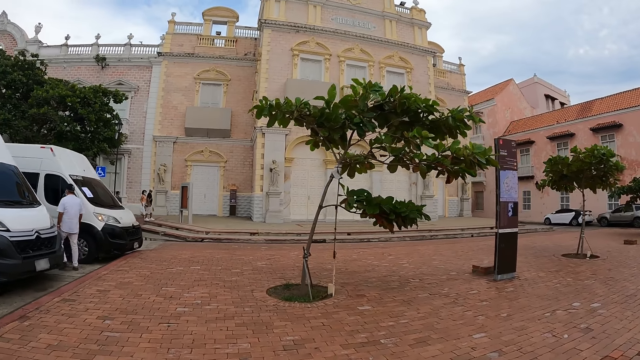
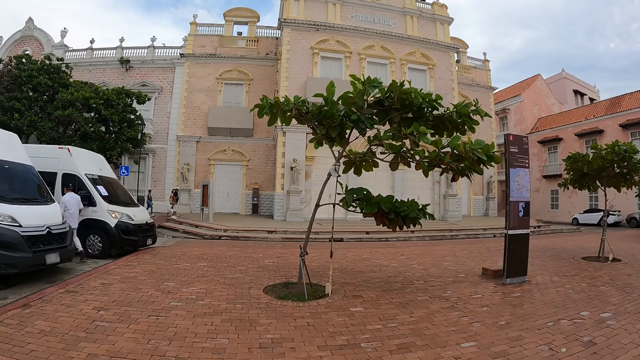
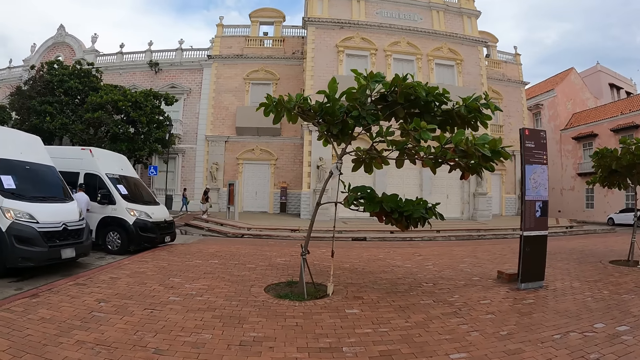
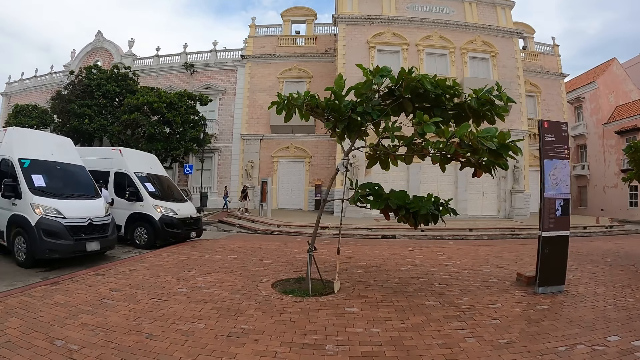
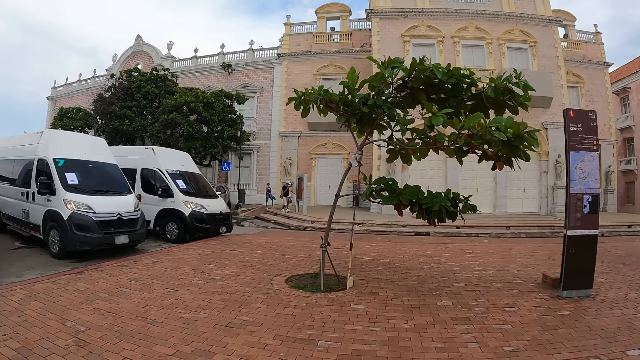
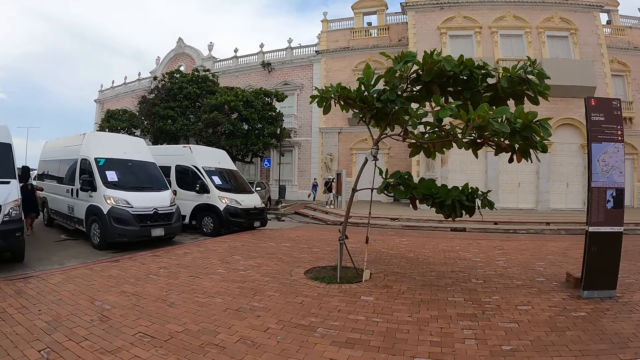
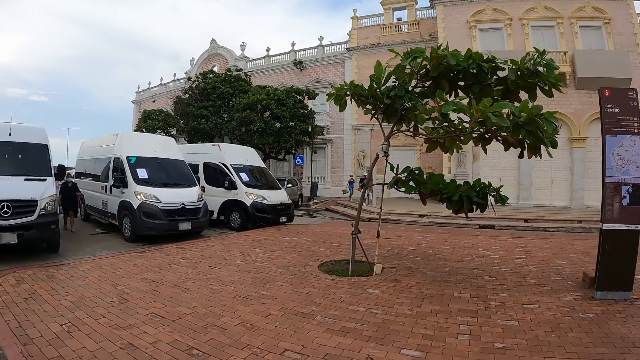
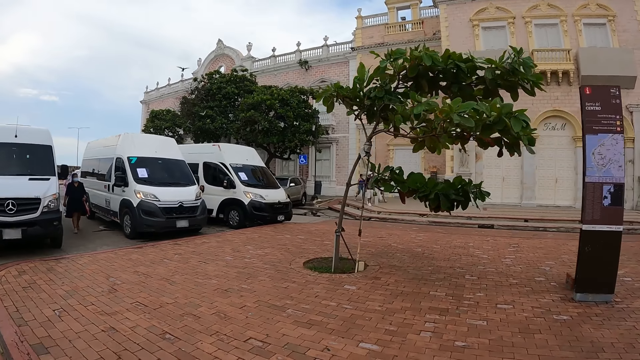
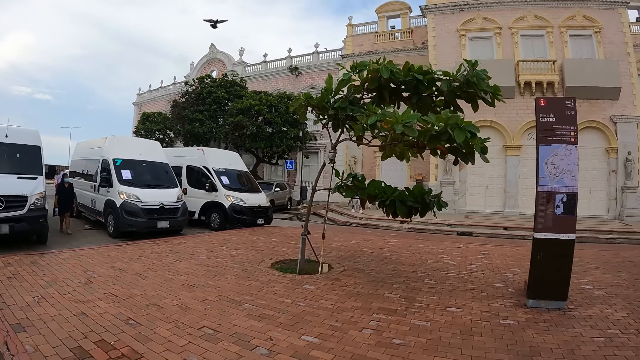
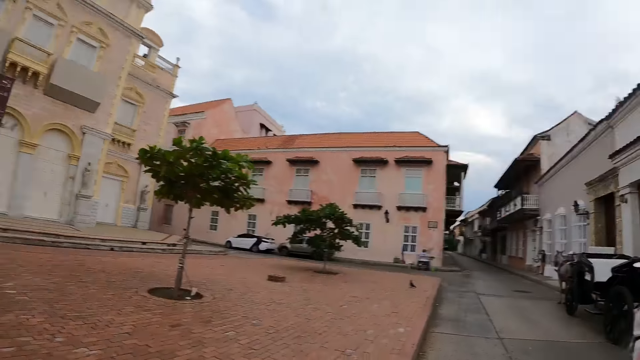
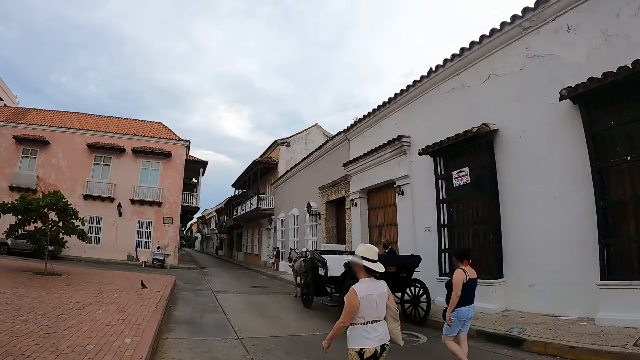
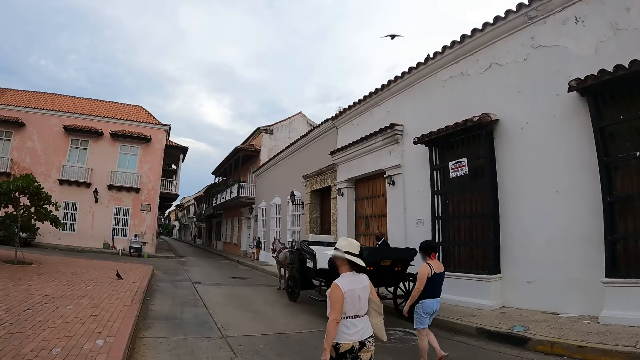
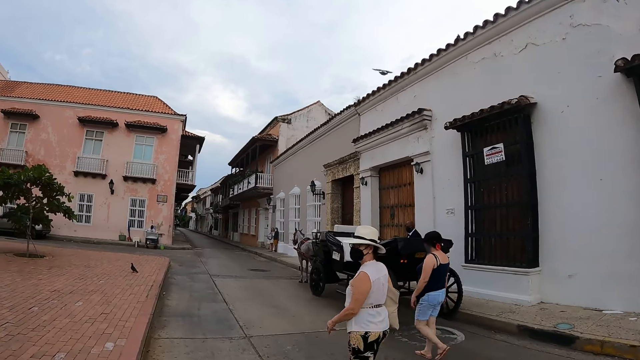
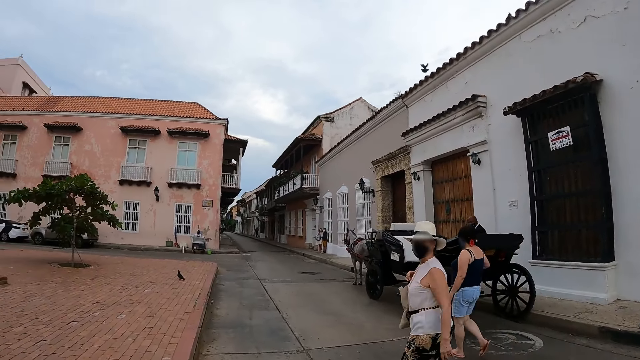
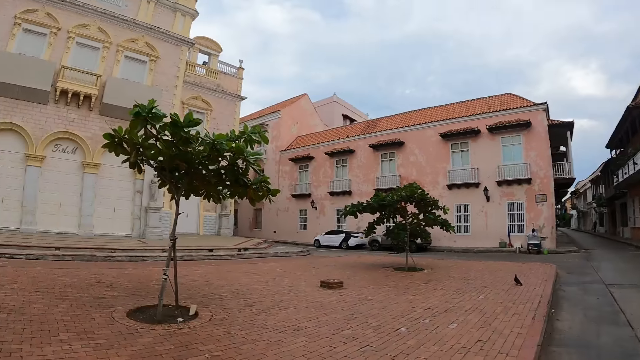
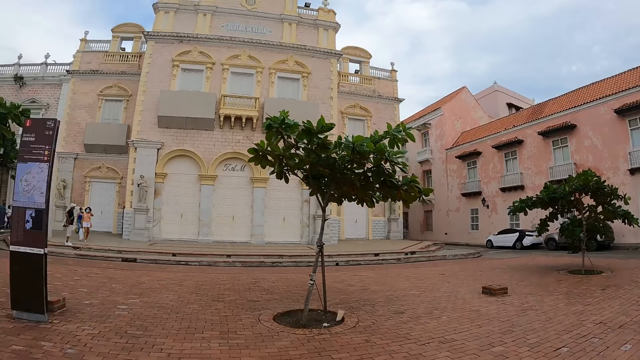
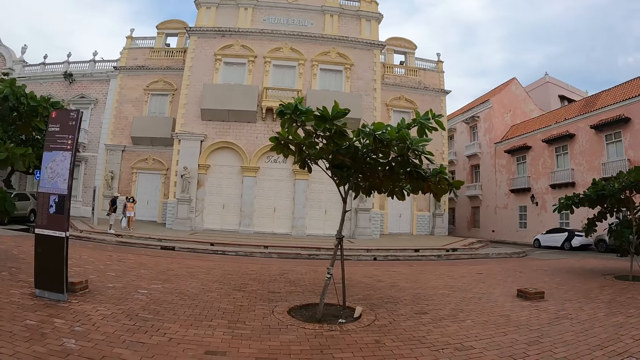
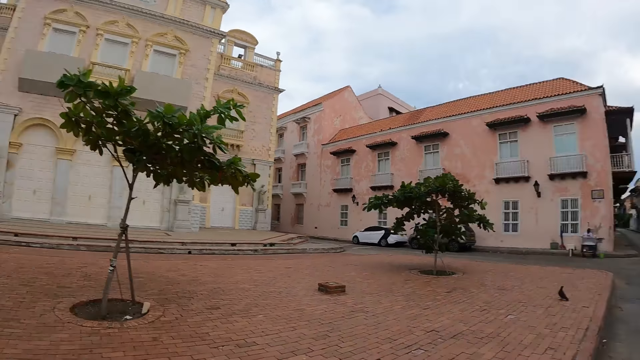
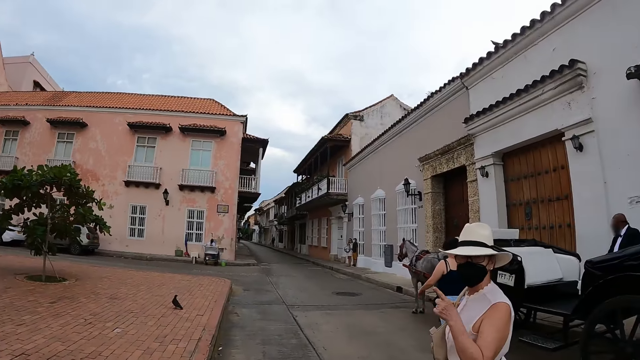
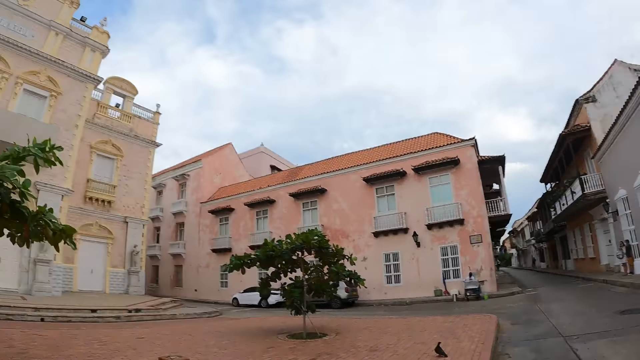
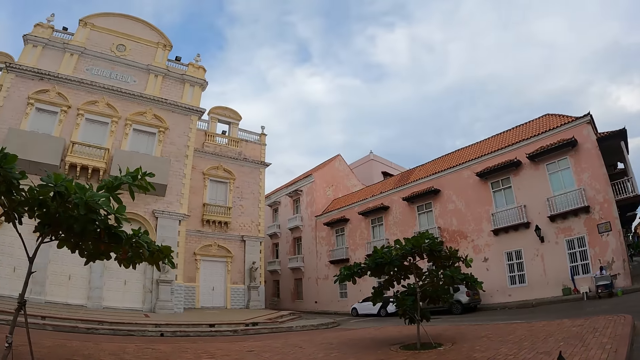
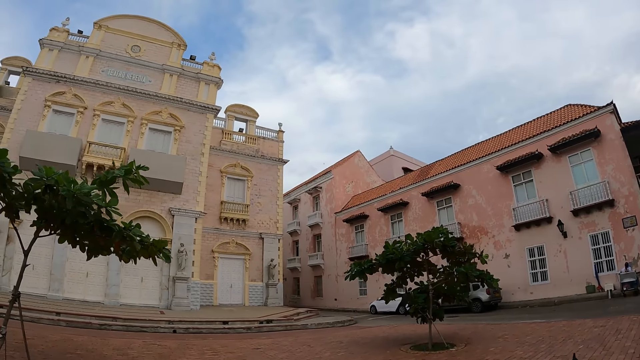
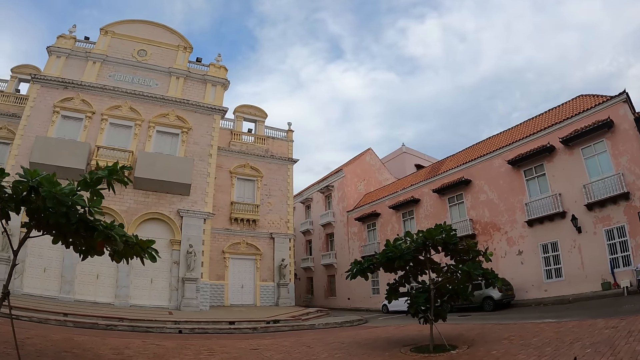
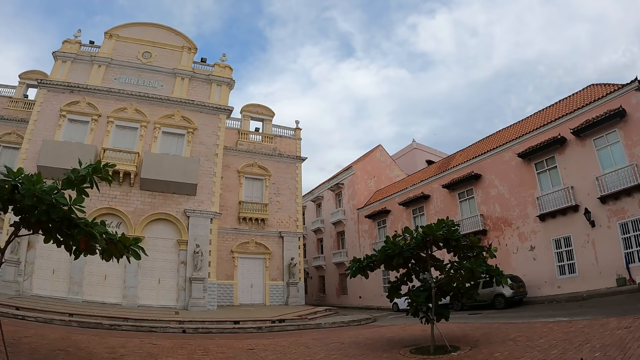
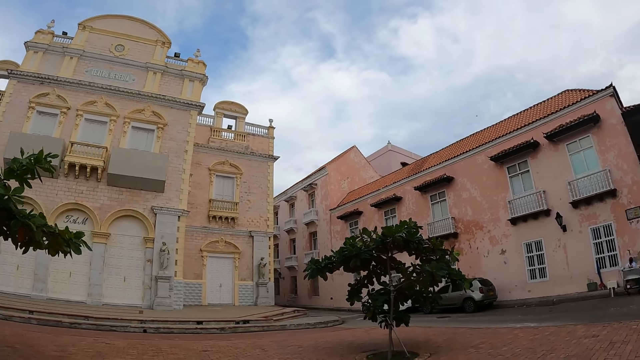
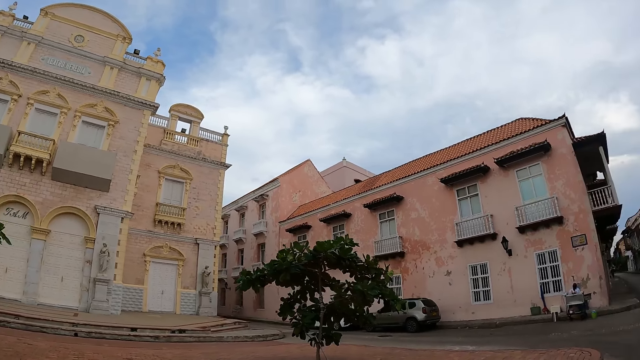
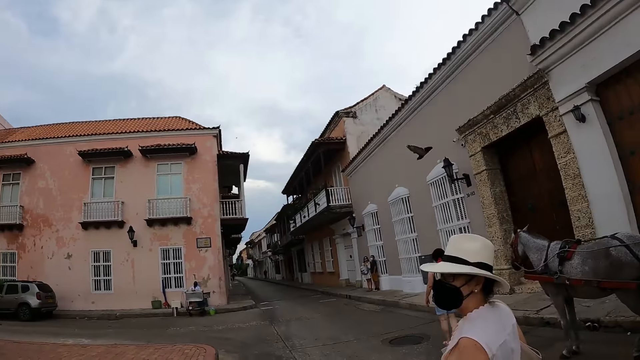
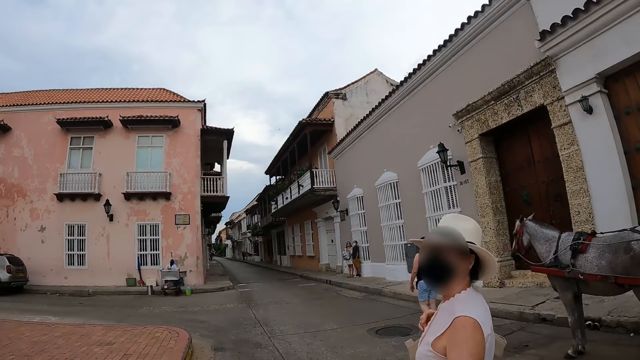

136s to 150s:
The camera wearer walks around. They turn around. They walk around. They turn around.

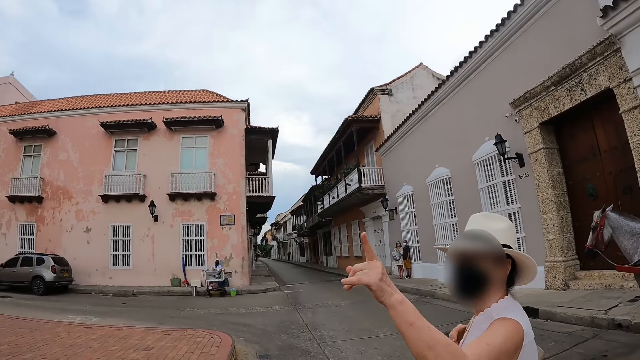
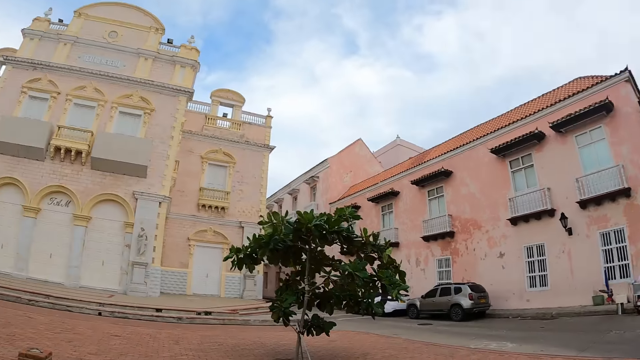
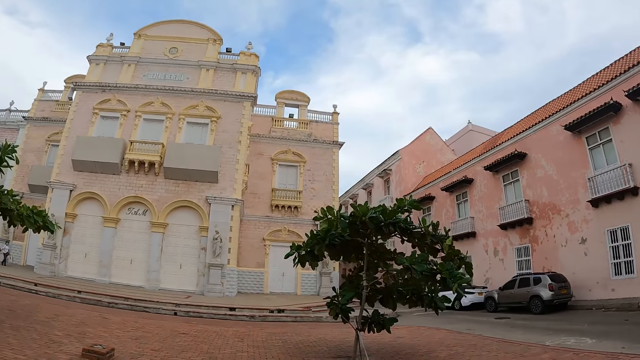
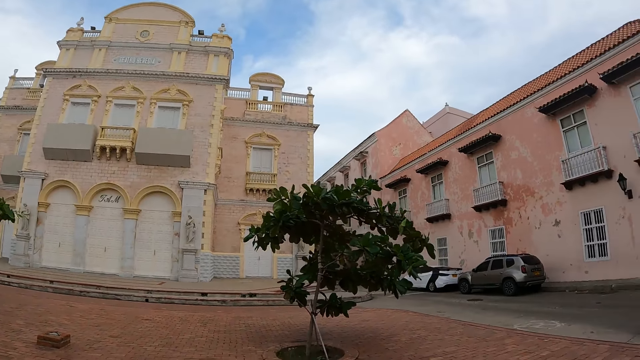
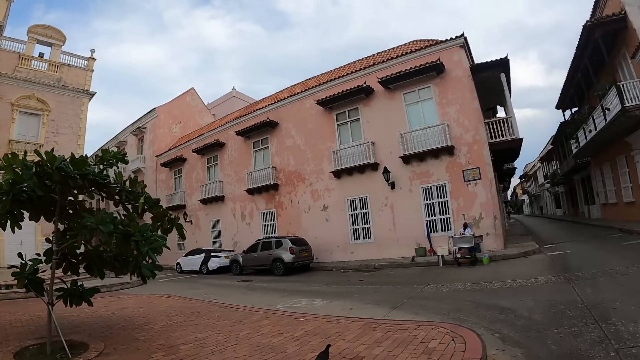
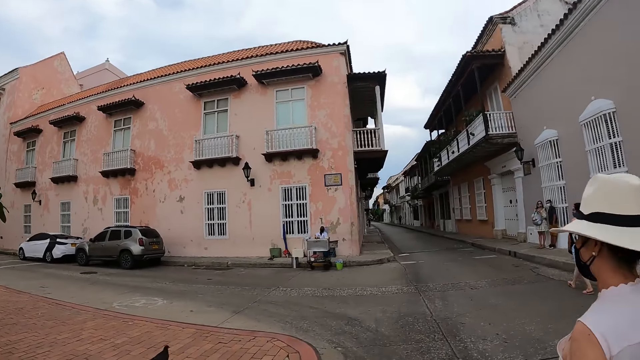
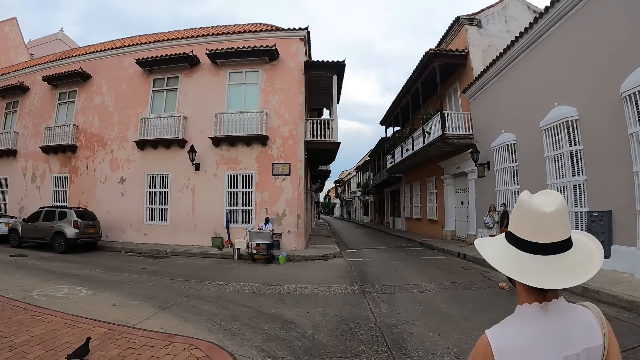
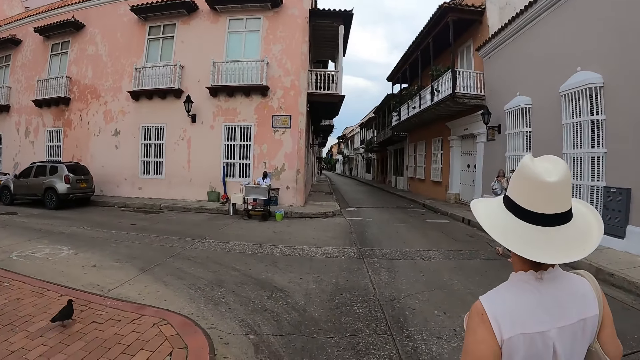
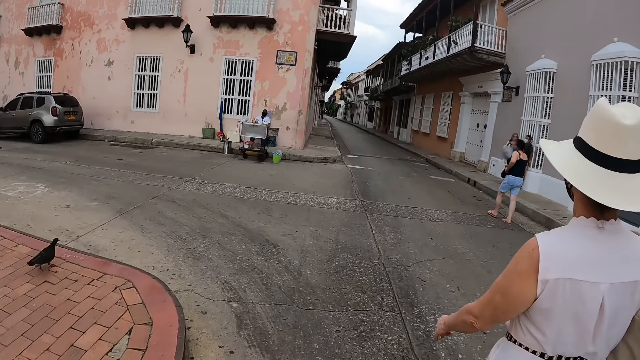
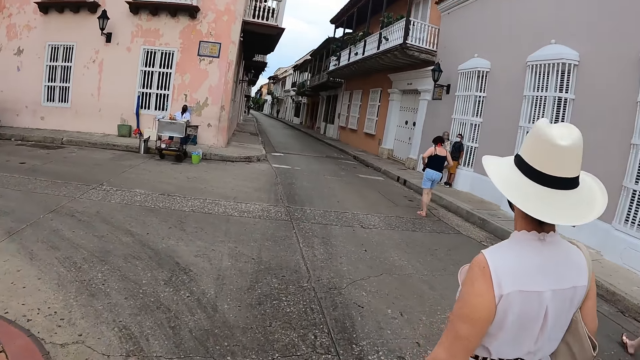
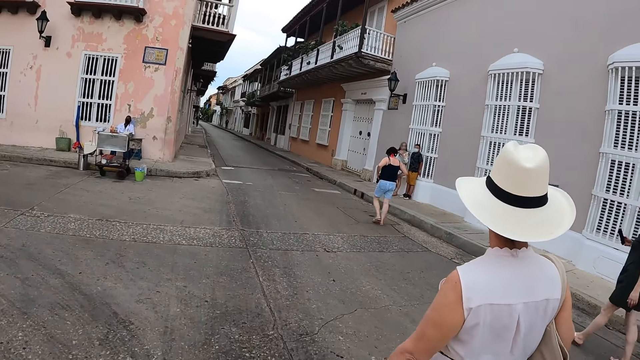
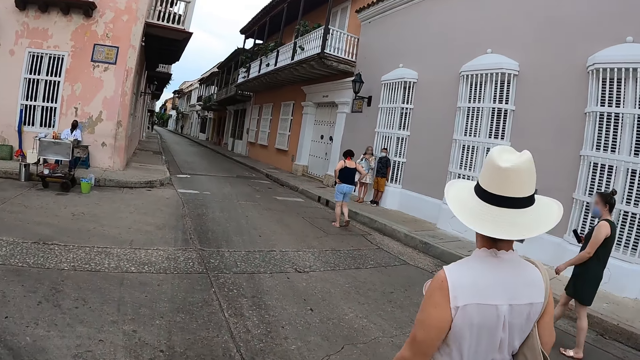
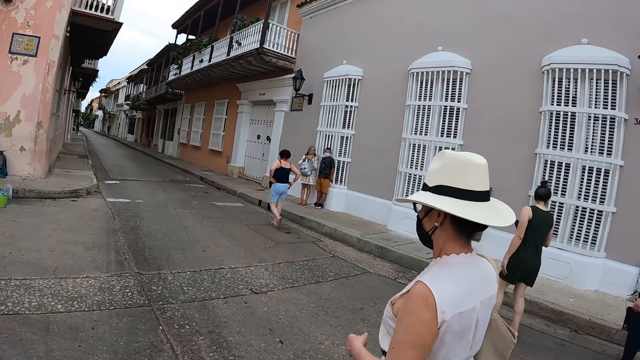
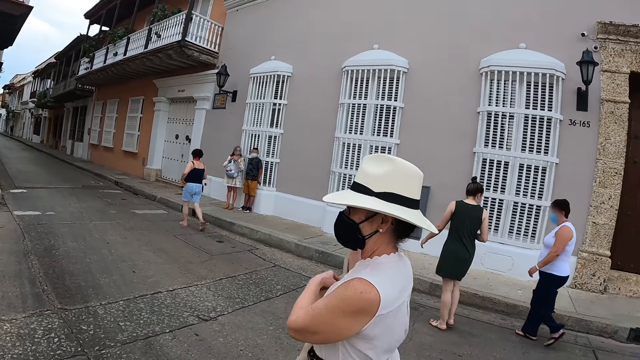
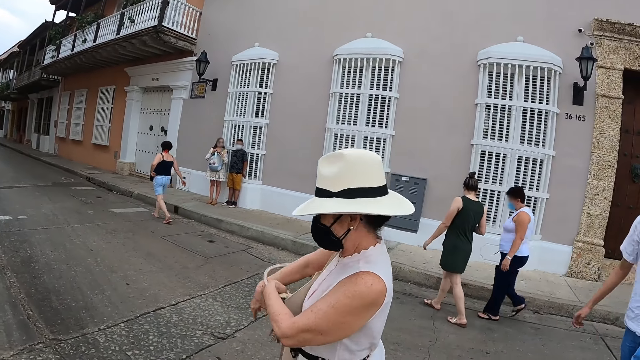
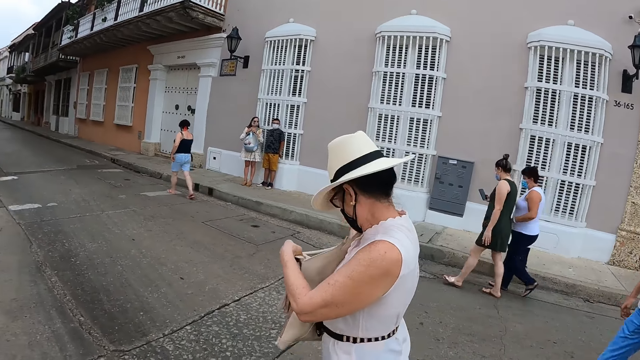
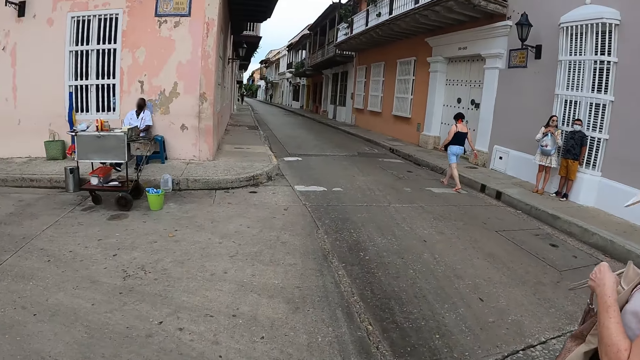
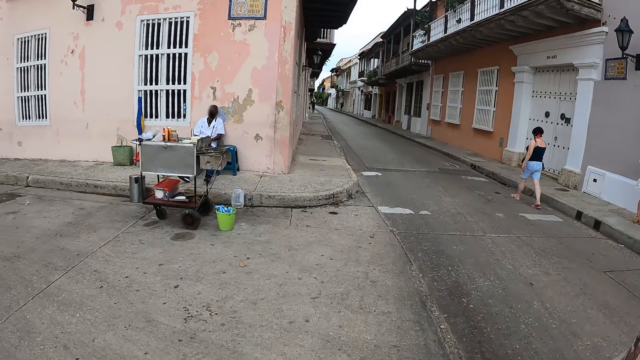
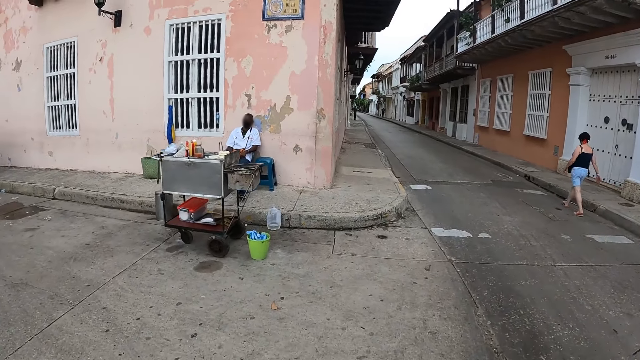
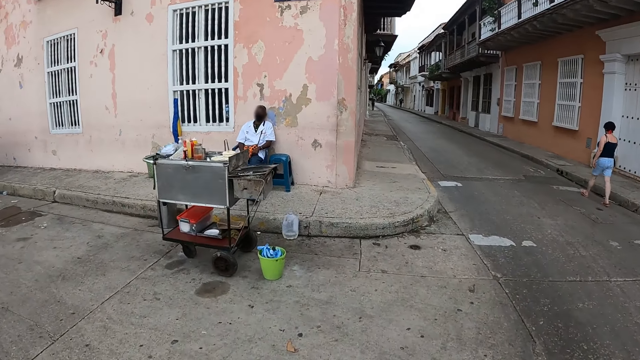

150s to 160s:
A lady points at the building. The lady raises a finger. The camera wearer turns around. They walk around. The lady walks around. The lady holds a handbag.
